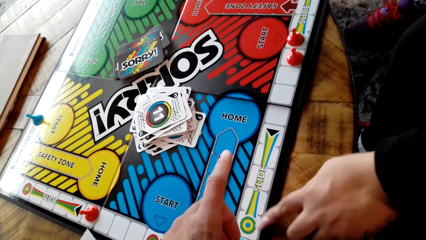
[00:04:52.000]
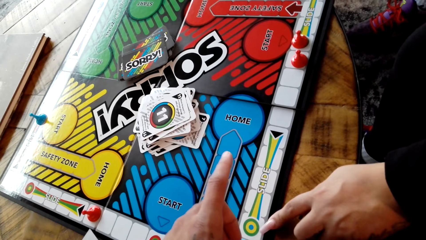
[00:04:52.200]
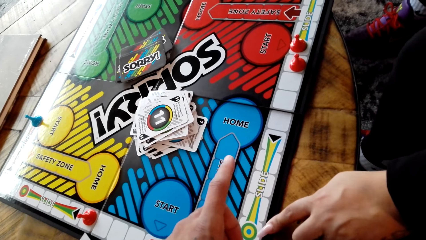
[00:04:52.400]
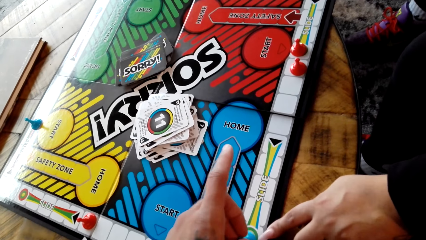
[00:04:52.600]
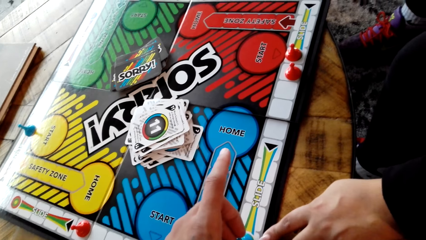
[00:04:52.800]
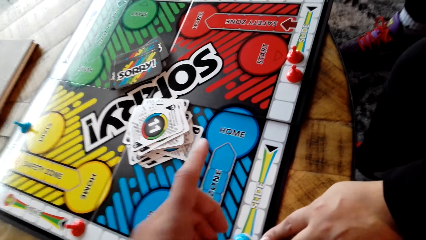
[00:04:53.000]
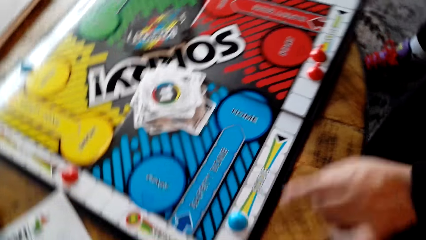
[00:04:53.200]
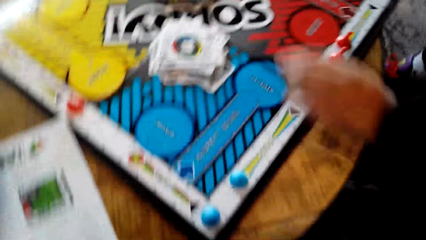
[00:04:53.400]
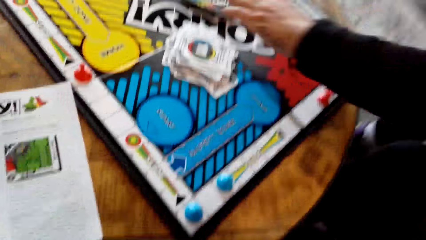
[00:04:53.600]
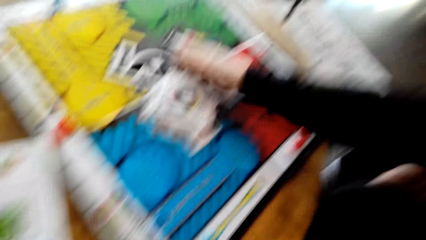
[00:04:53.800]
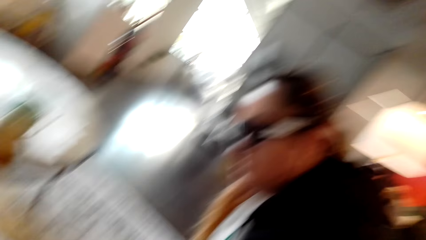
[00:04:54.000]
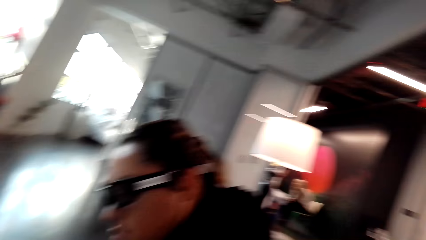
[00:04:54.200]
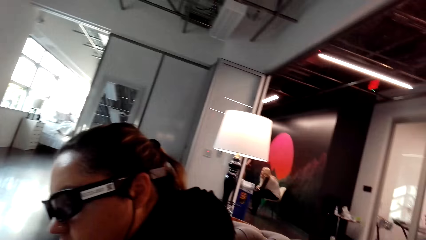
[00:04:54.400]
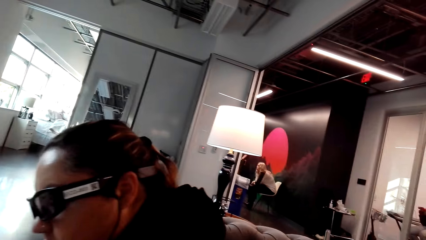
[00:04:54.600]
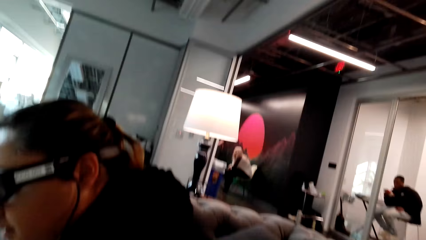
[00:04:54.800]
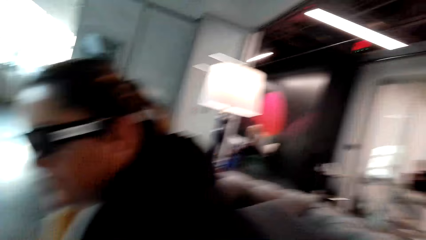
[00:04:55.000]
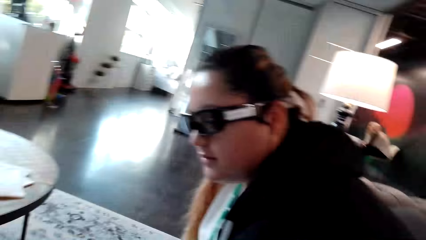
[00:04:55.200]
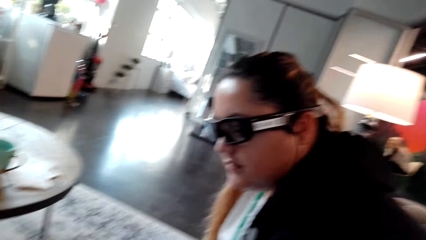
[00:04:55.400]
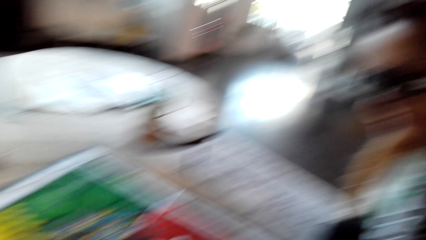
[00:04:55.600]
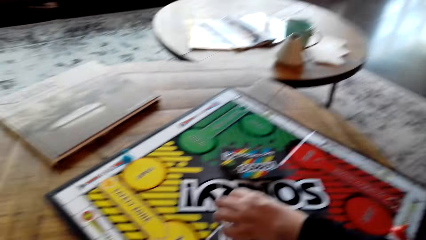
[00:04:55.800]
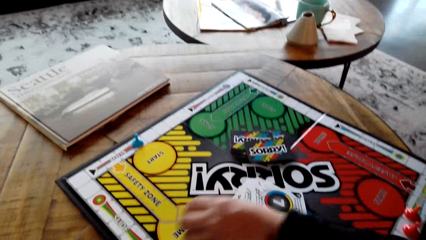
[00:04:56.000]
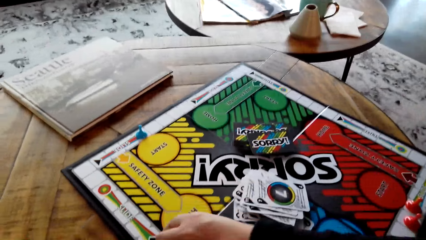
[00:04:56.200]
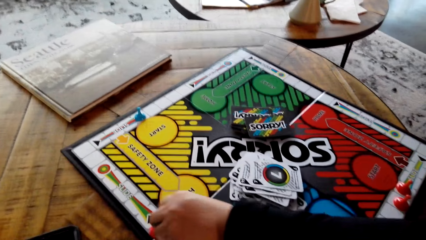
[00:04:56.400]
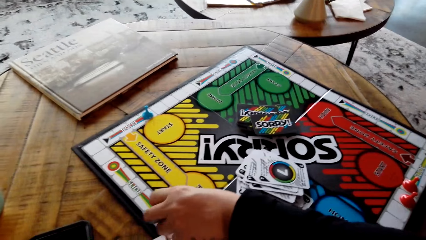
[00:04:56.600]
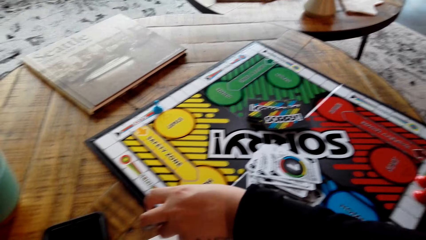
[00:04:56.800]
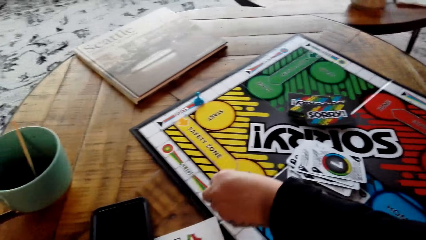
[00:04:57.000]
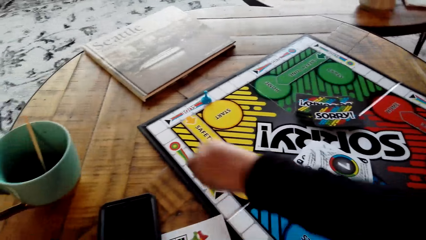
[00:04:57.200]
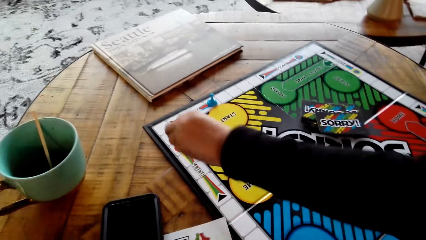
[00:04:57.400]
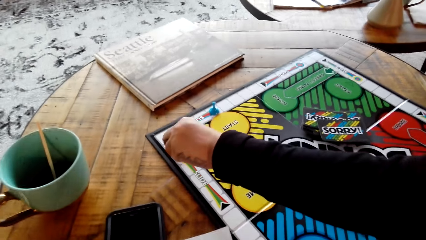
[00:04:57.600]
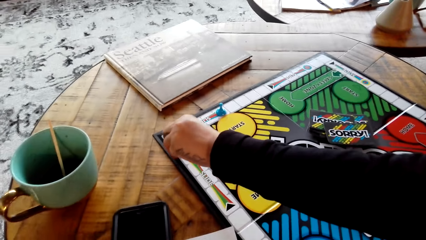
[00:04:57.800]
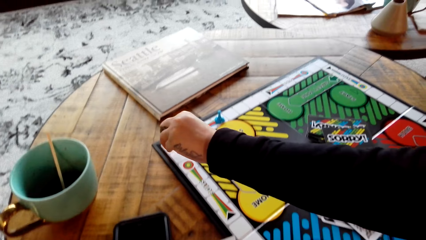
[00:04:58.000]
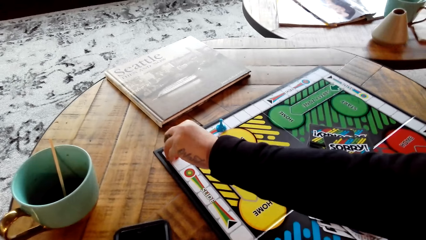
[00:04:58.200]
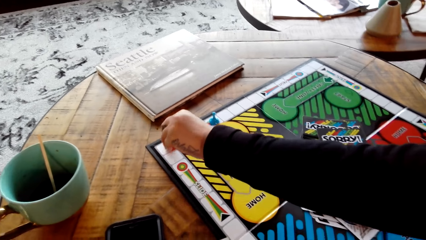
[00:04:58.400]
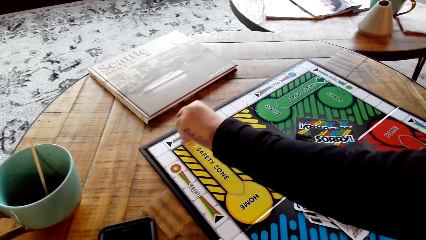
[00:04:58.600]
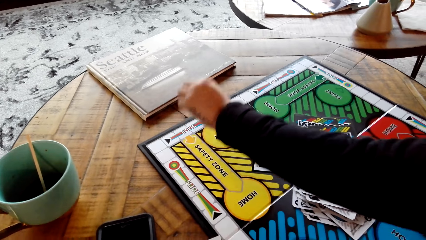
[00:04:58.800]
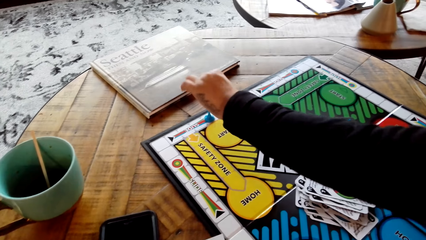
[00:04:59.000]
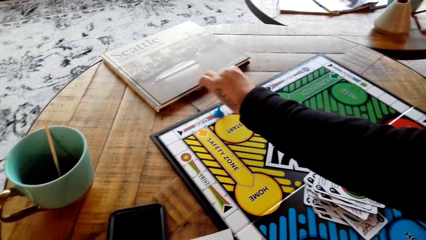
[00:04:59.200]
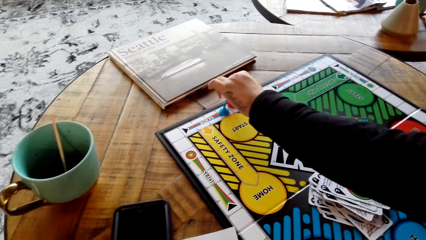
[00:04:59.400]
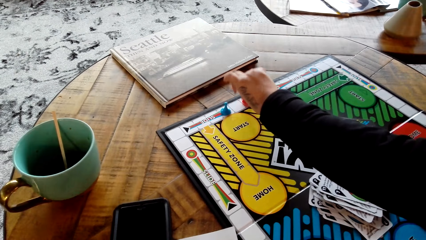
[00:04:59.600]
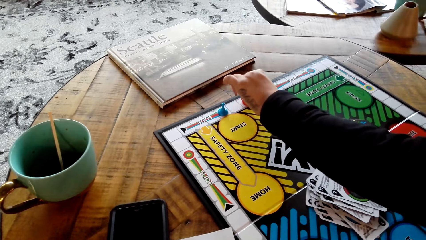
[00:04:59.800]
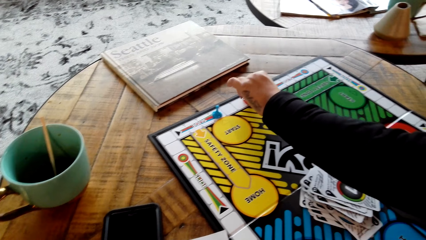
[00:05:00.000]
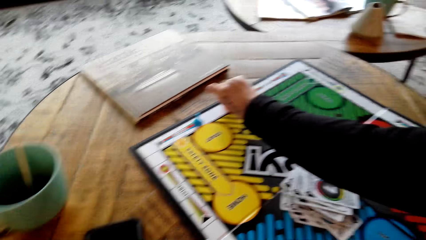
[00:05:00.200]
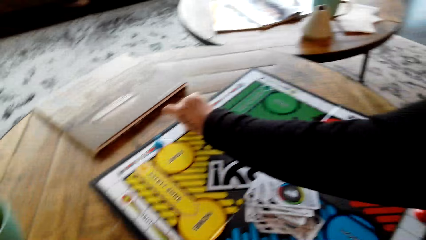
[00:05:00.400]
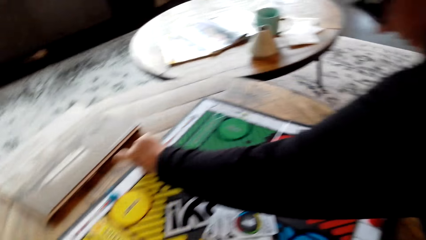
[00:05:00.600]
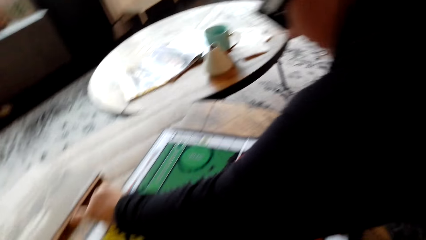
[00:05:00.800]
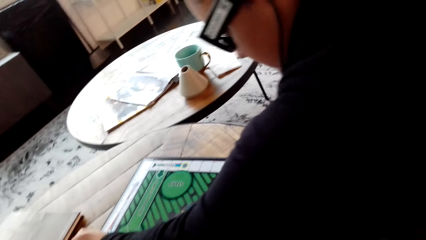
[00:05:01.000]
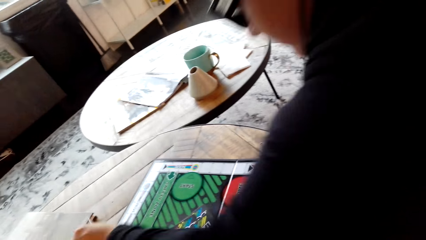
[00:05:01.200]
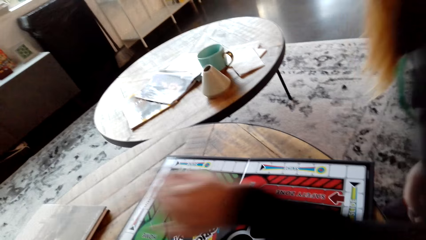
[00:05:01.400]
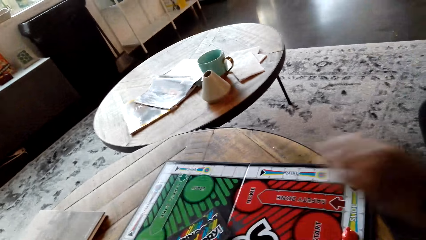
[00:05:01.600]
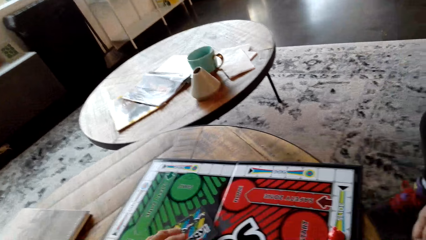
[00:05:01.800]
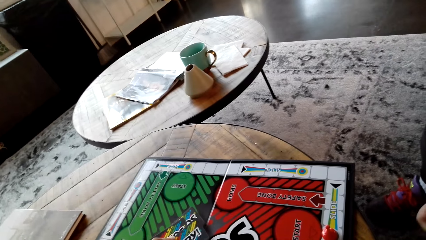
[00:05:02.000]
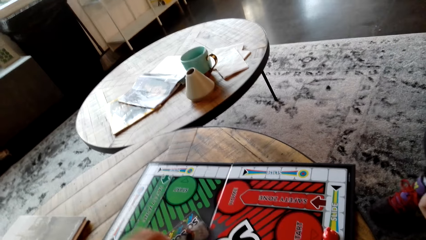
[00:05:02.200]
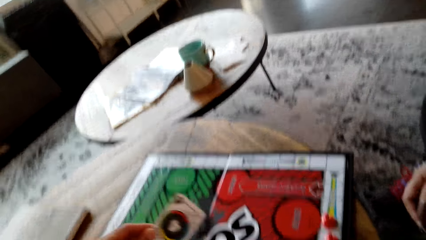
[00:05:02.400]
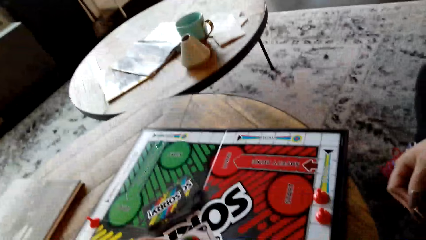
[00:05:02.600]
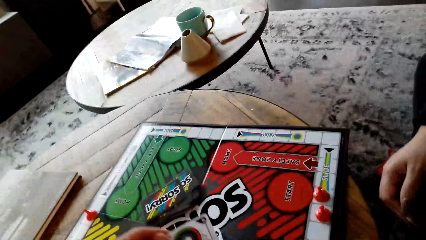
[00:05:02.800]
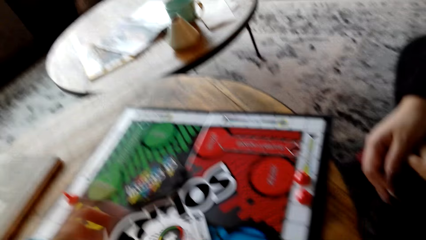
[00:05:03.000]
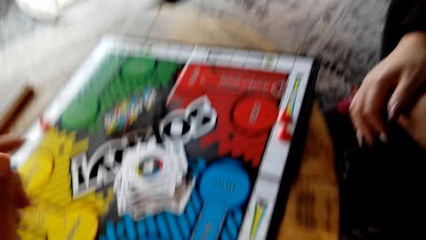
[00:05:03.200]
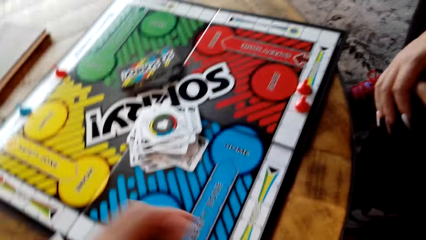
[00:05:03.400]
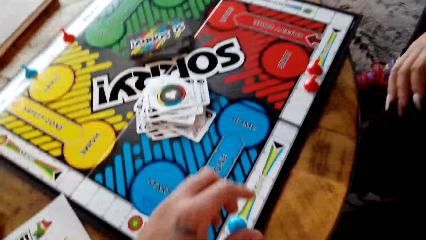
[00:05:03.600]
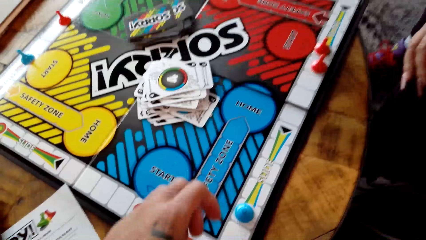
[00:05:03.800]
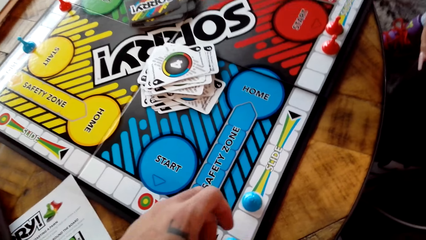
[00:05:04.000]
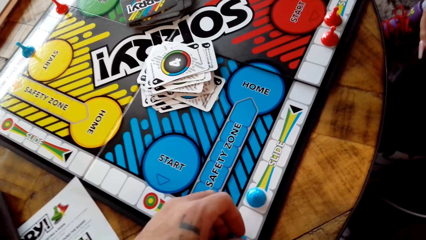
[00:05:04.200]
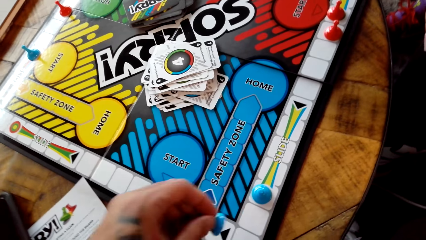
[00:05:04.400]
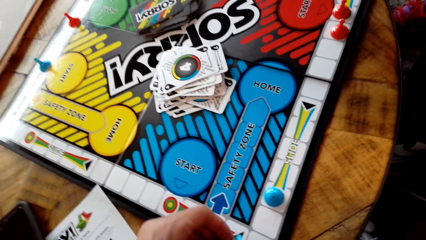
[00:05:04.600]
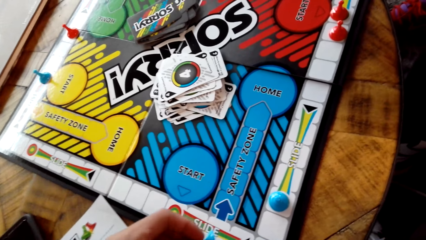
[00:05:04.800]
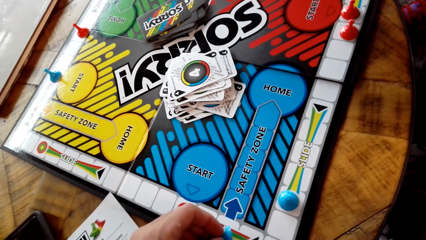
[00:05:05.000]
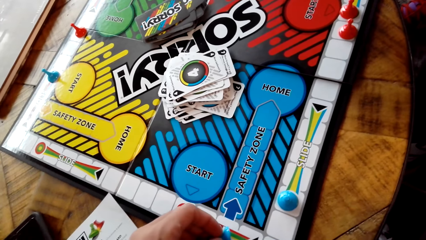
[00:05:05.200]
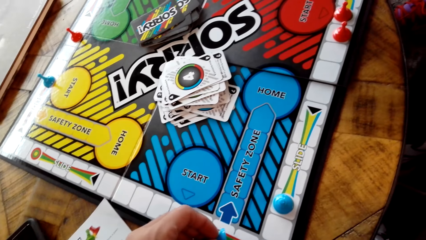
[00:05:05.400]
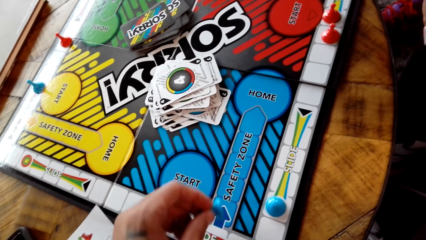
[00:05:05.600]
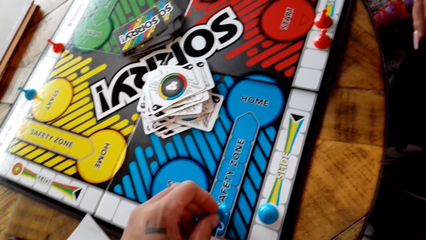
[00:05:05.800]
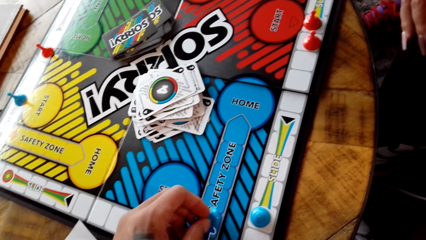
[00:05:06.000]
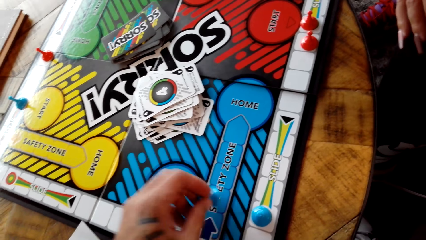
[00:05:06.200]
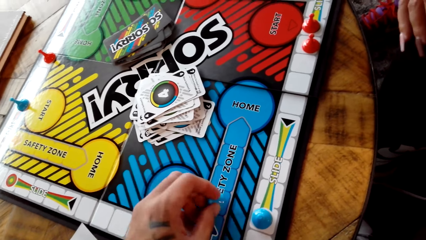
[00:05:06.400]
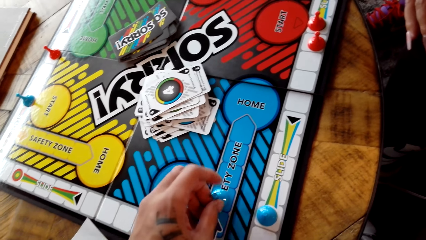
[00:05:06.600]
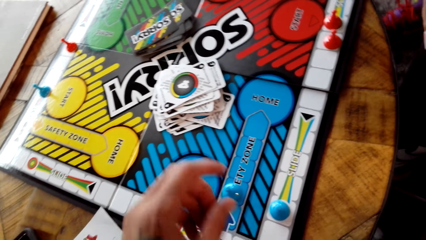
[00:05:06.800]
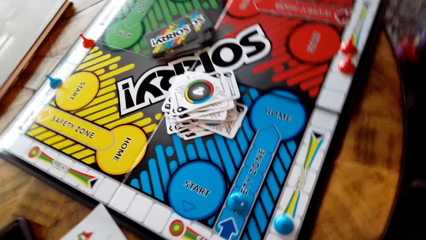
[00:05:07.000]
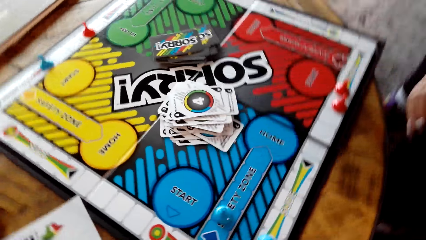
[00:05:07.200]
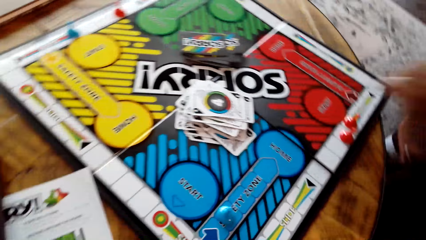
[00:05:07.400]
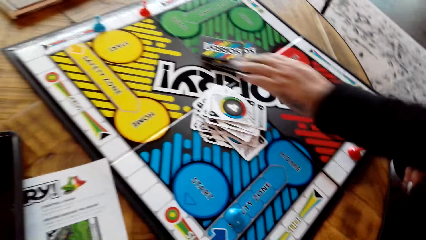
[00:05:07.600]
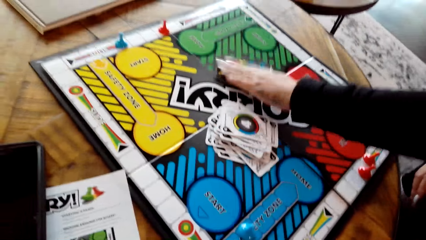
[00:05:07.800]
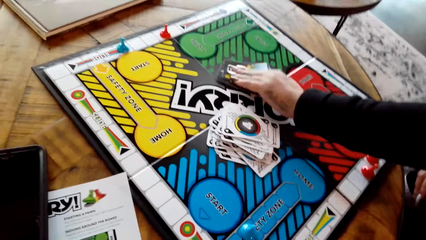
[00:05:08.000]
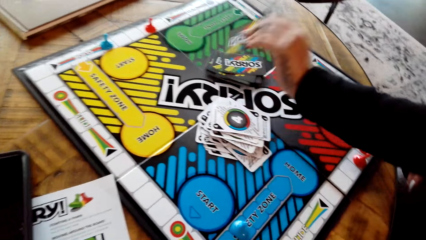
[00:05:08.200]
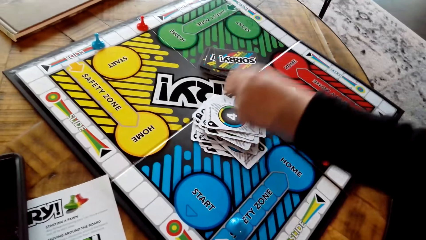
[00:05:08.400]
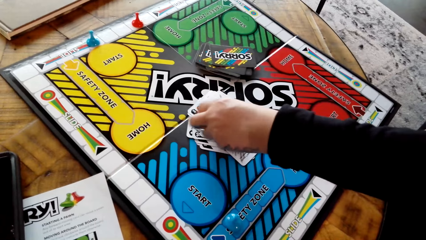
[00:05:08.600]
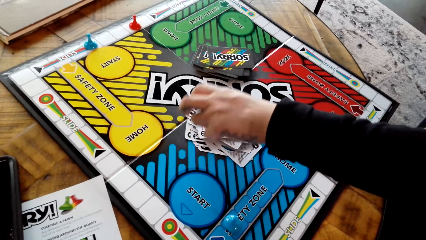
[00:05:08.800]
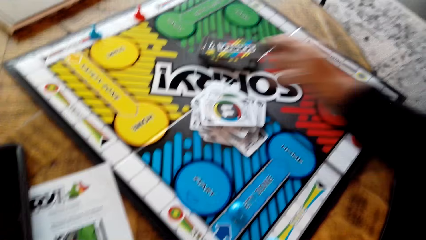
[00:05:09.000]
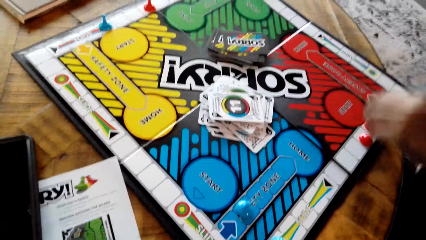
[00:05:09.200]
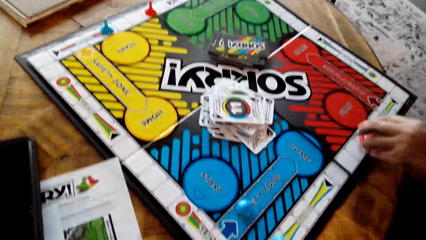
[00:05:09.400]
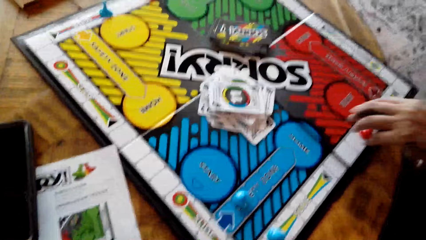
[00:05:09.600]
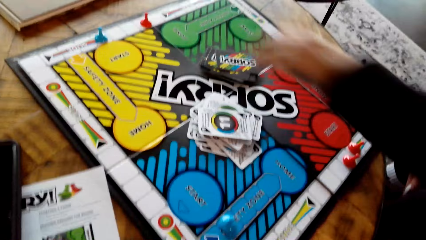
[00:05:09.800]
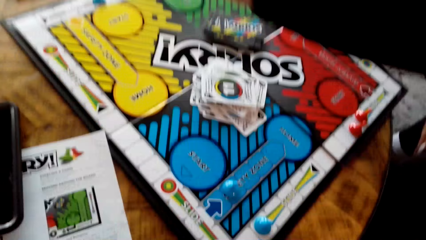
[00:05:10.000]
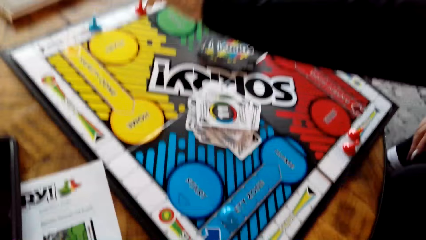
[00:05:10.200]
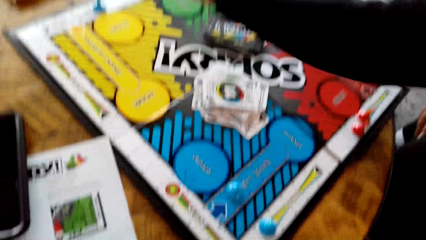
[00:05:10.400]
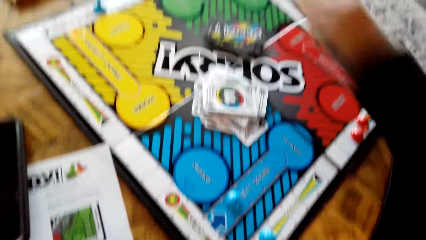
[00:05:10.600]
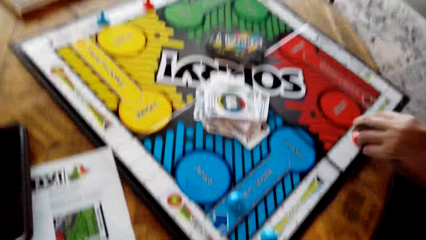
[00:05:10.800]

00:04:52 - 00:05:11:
A woman converses with the camera wearer. The woman touches the game board. The woman takes a card. The woman interacts with the camera wearer. The camera wearer looks at the woman. They look around. The woman puts the card on other cards. The camera wearer converses with the woman. The woman moves the sorry game pieces. The woman converses with the camera wearer. The woman plays the board game. The camera wearer takes a card. They put the card on the other cards. They move a sorry game piece. They play the sorry board game. The woman takes a card, puts the card on the other cards and moves a sorry game piece.
